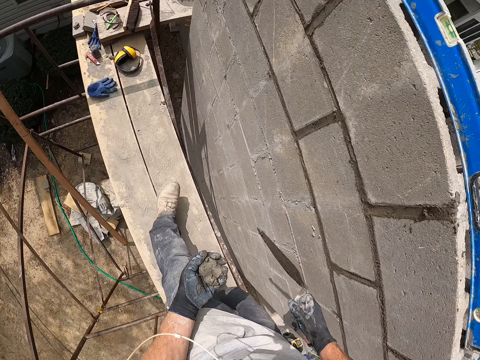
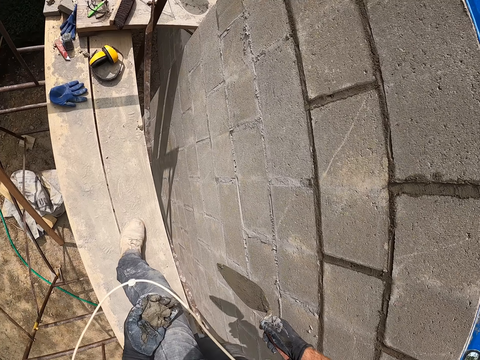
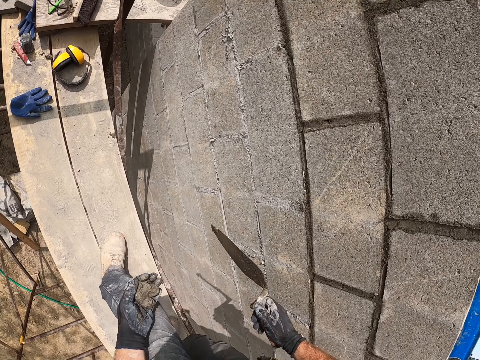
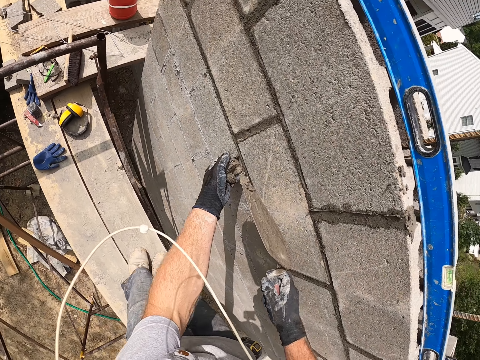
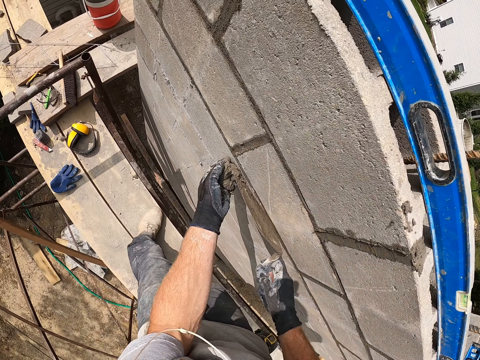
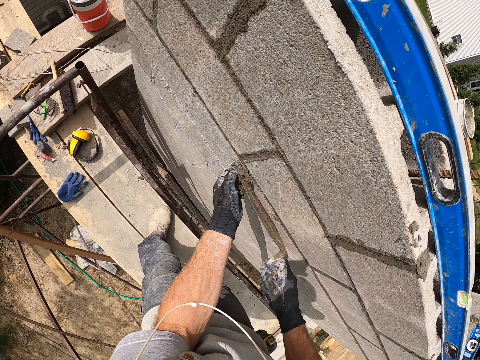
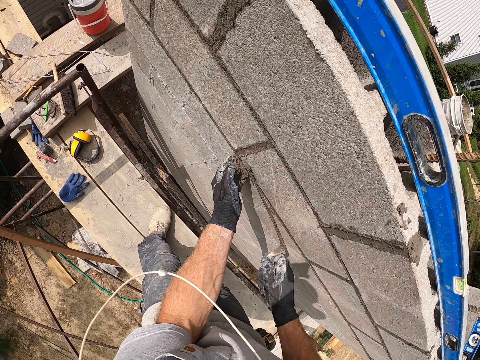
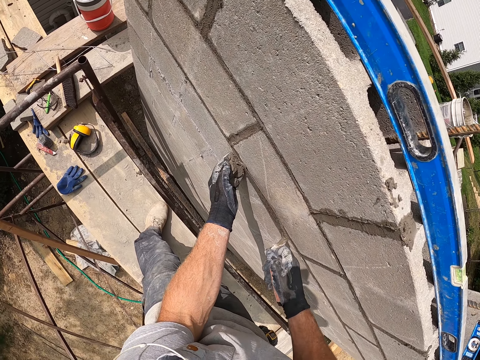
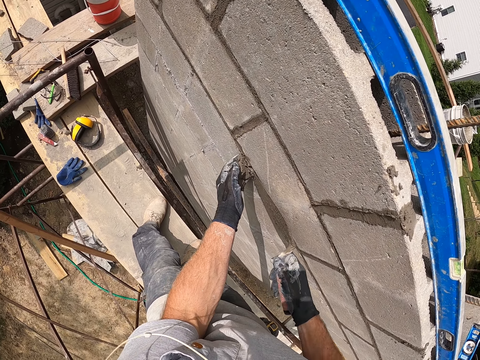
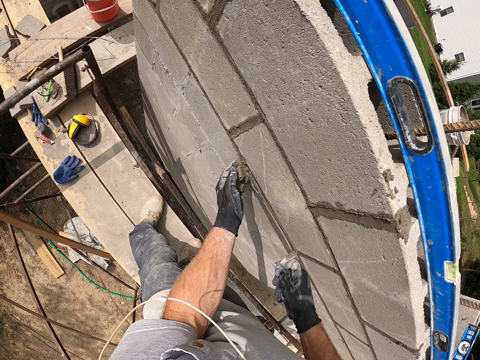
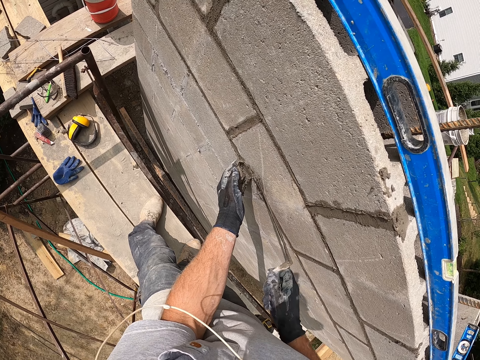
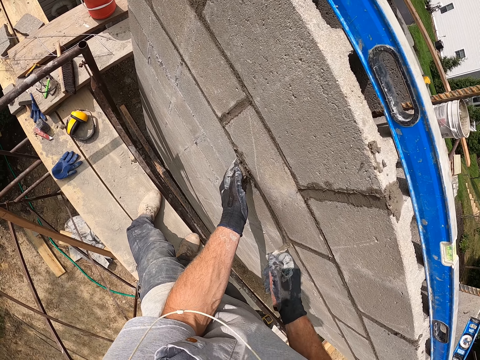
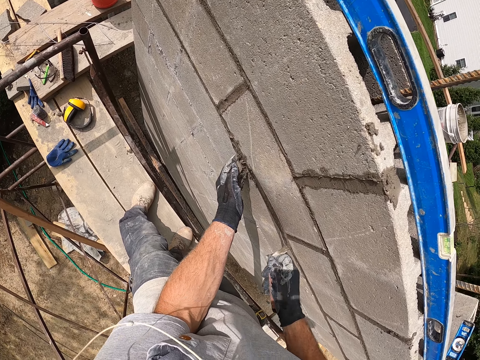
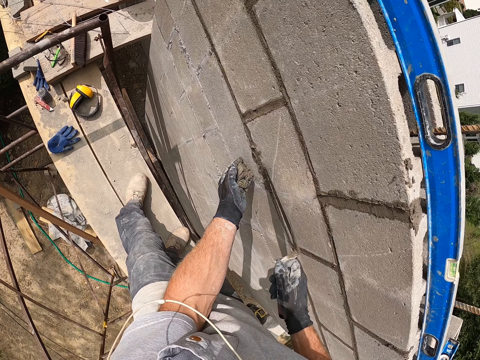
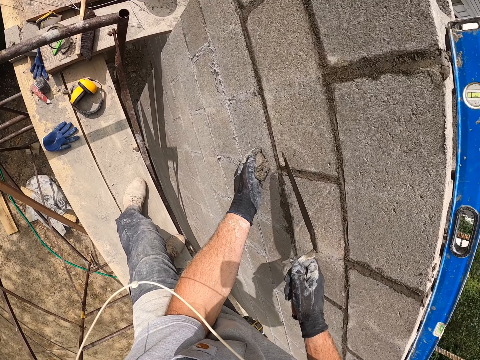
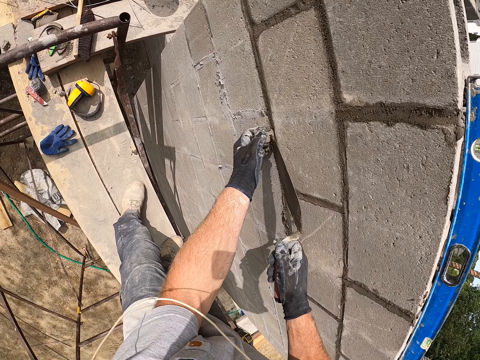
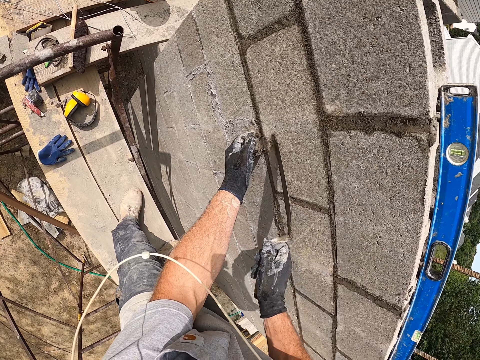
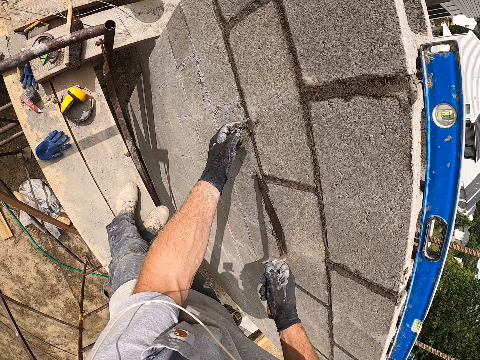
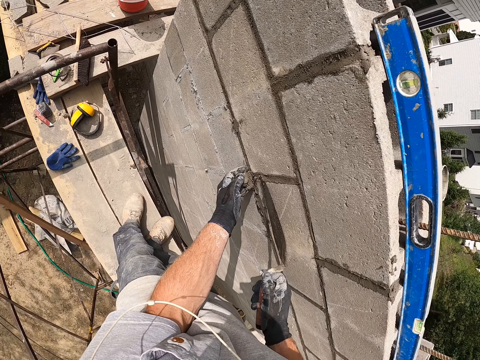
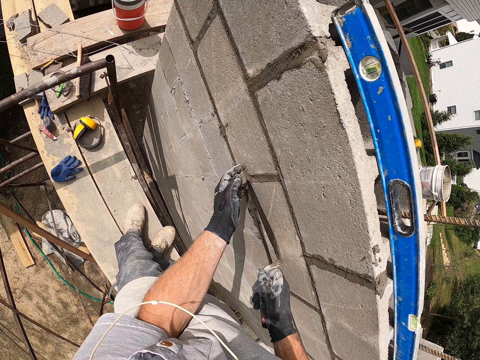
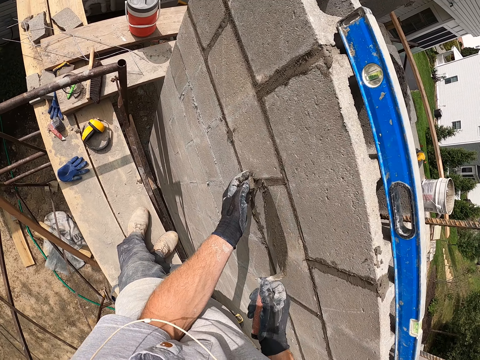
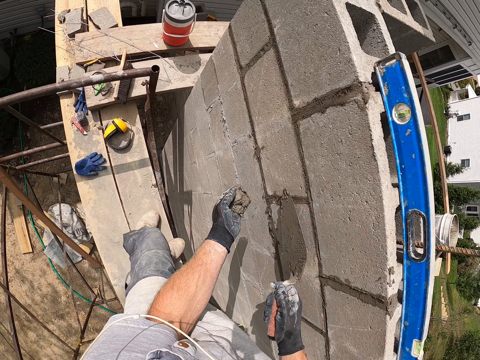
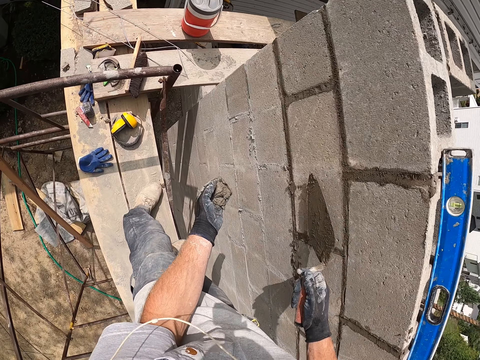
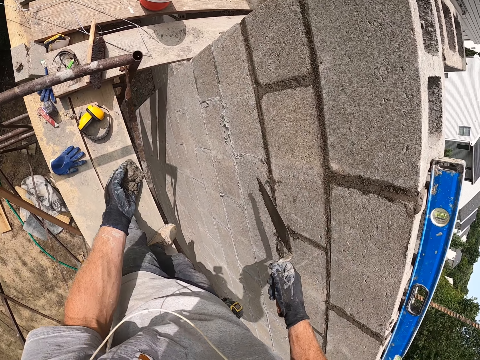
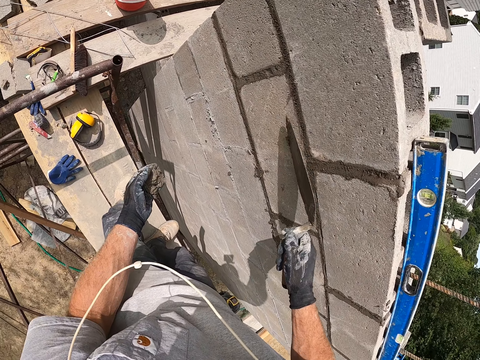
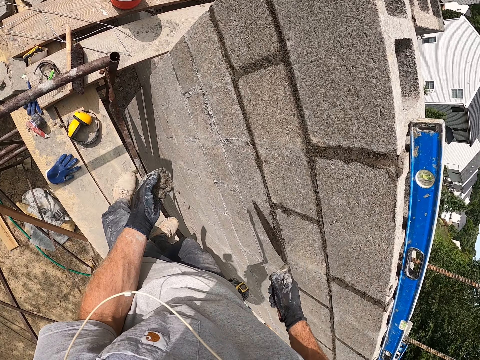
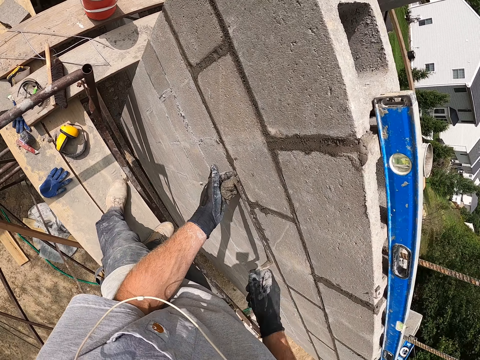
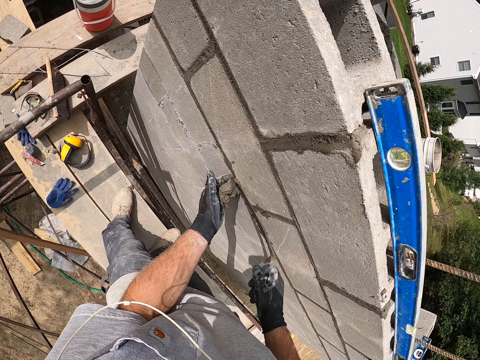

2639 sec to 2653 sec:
The camera wearer walks. They spread the concrete on the brick wall.

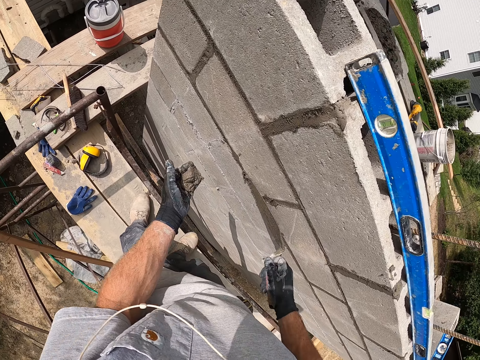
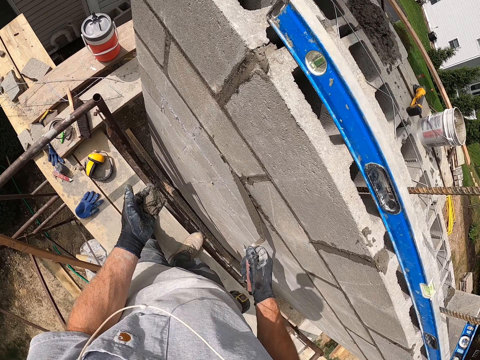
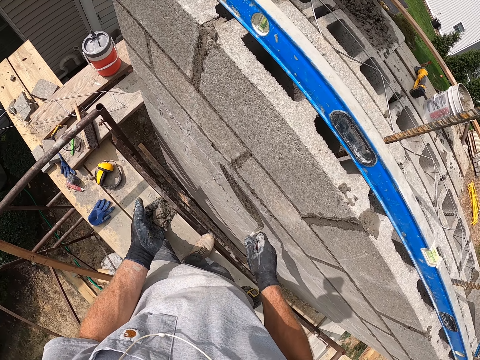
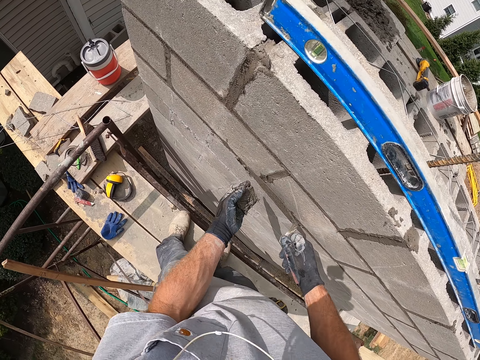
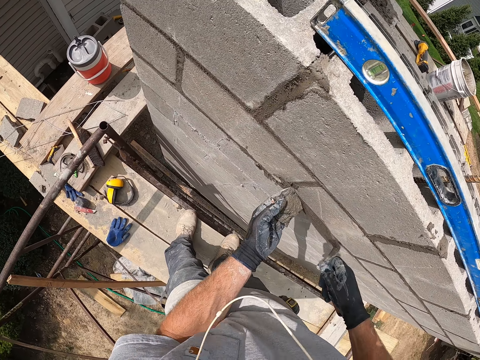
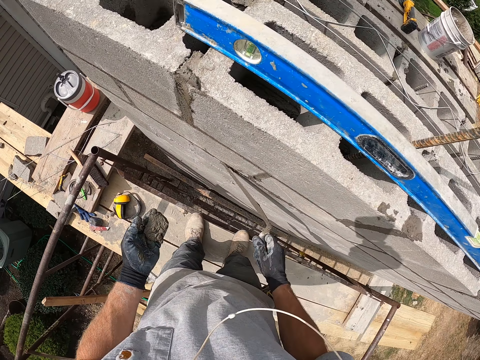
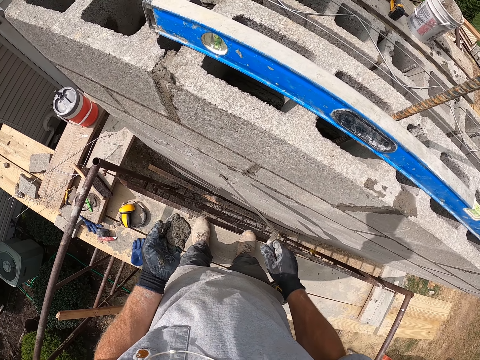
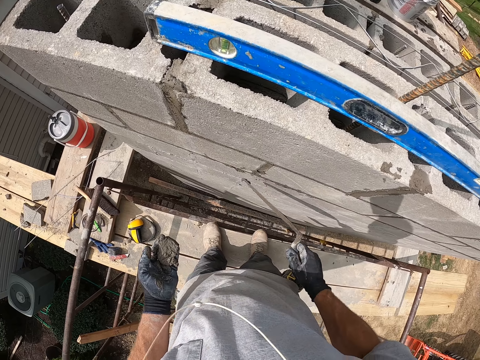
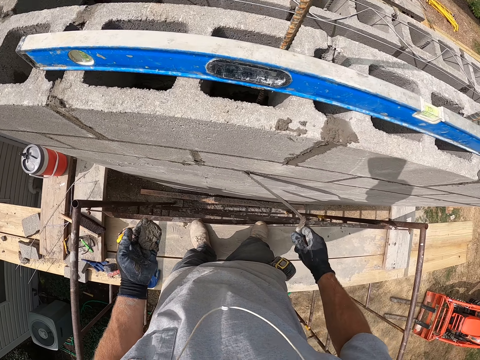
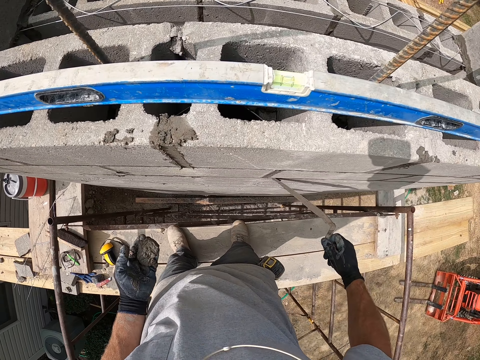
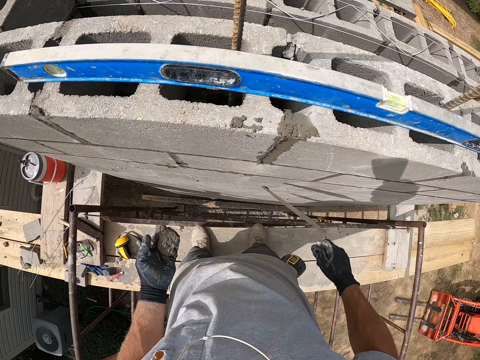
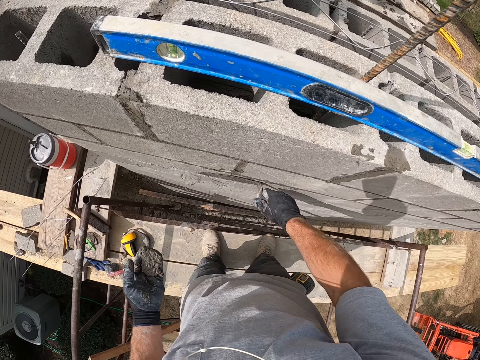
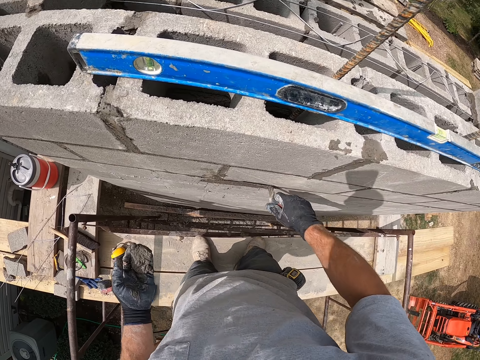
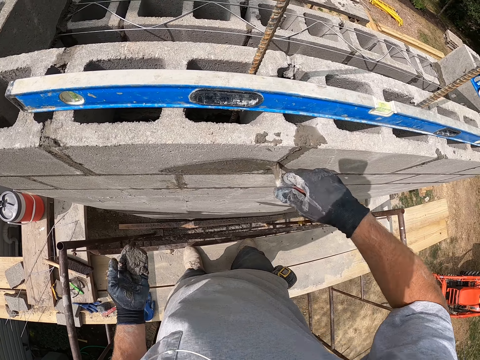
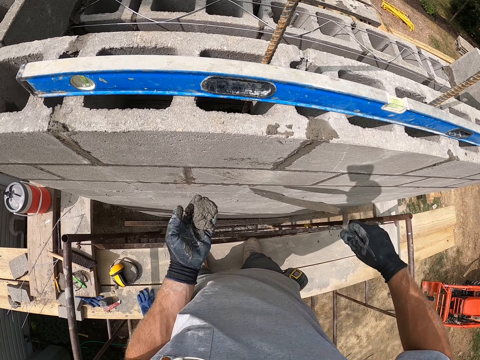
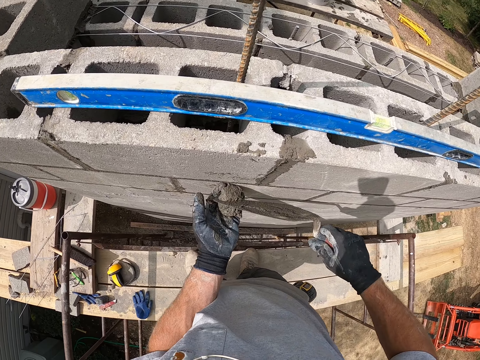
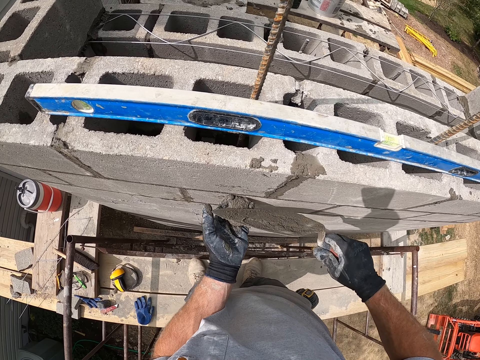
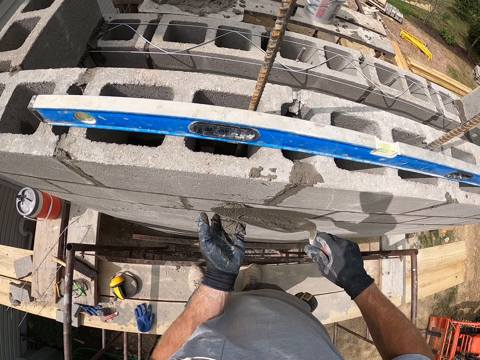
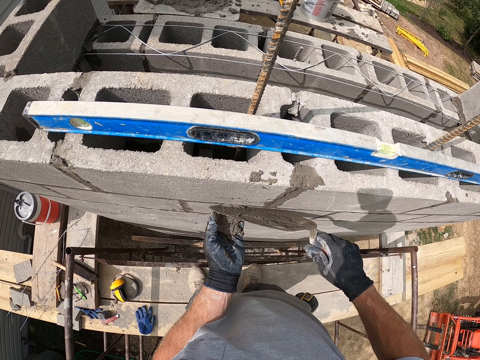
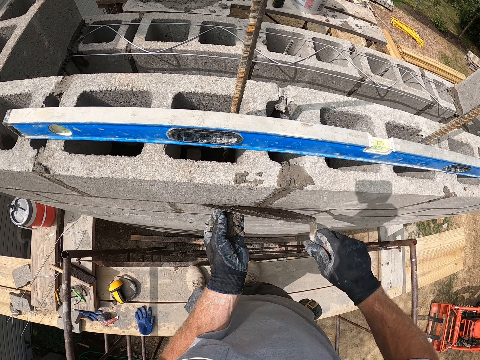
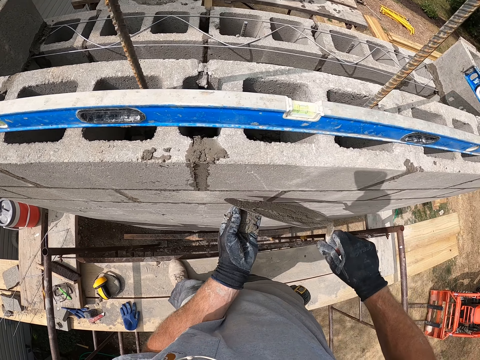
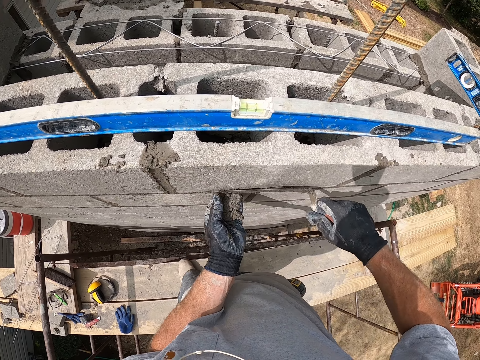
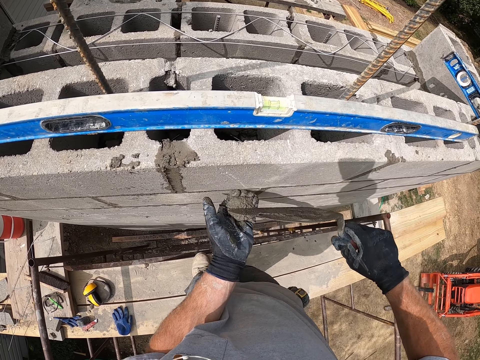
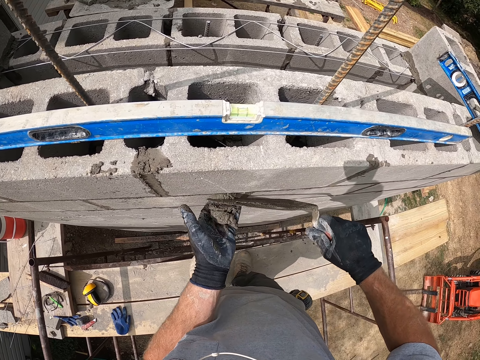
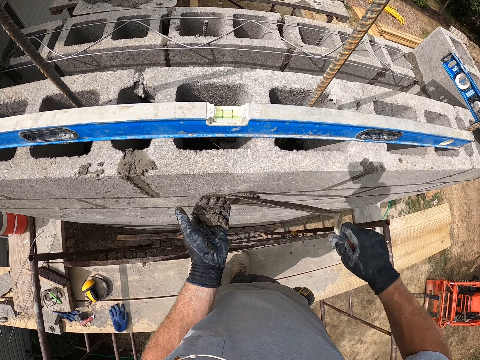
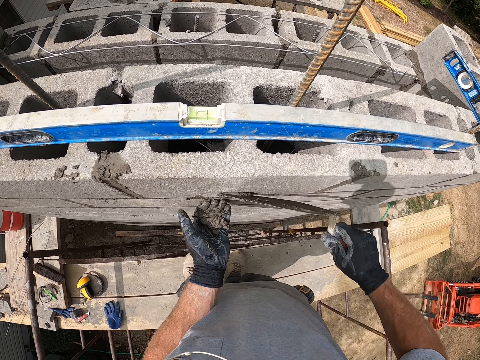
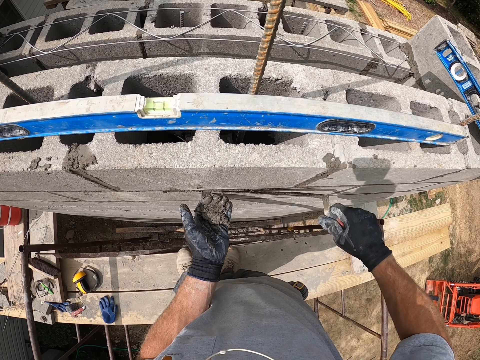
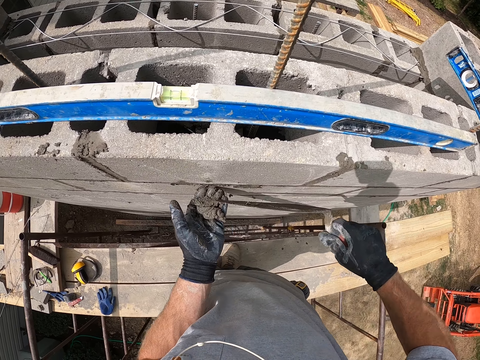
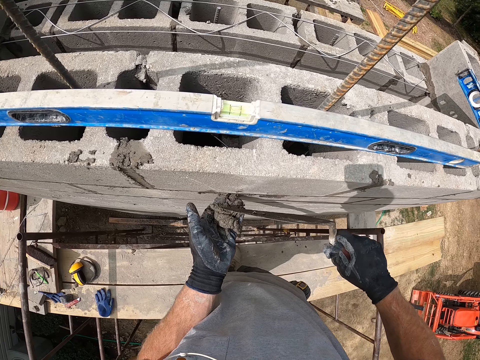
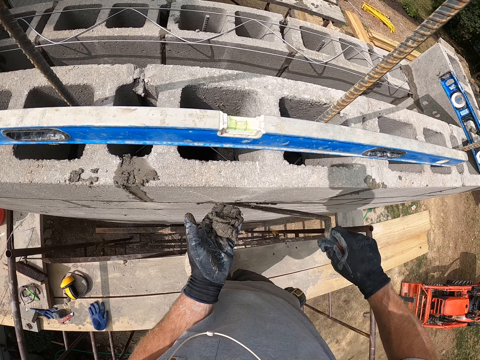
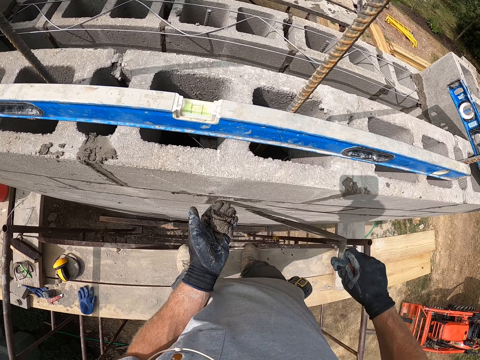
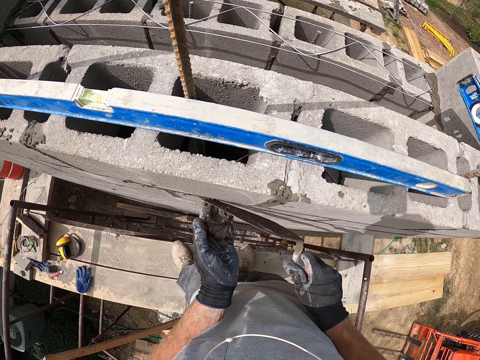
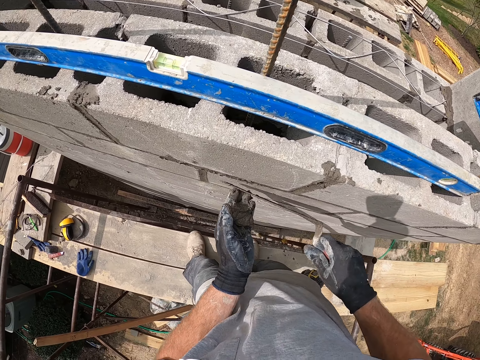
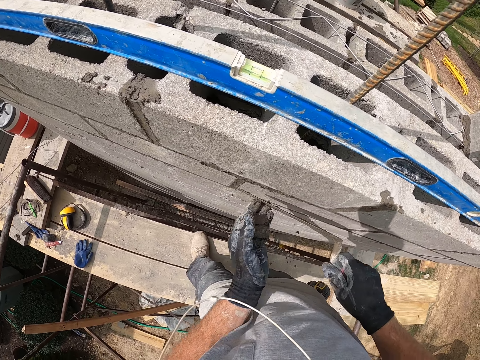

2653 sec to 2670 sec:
The camera wearer levels the concrete.
